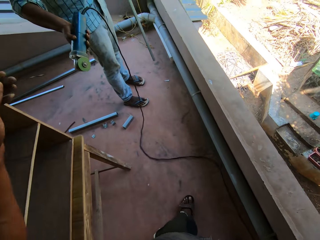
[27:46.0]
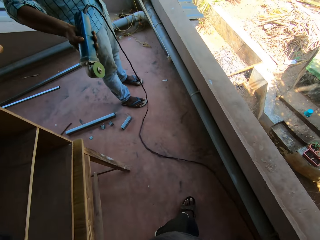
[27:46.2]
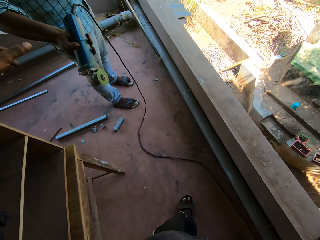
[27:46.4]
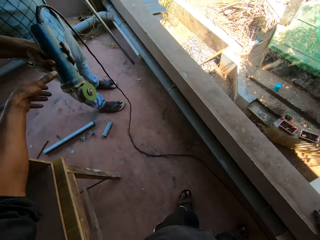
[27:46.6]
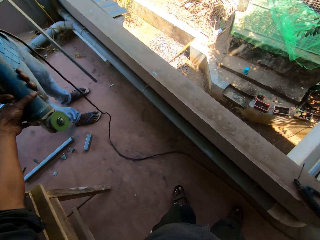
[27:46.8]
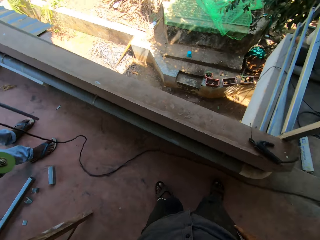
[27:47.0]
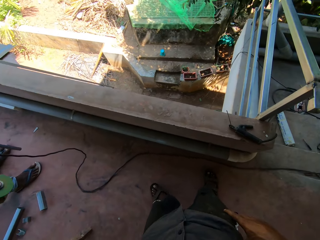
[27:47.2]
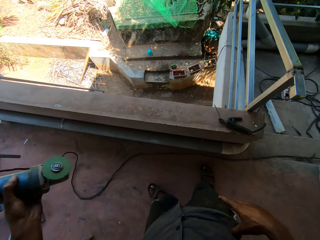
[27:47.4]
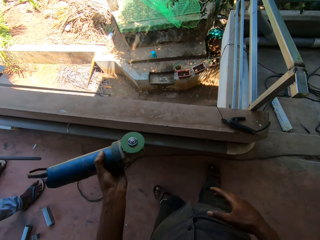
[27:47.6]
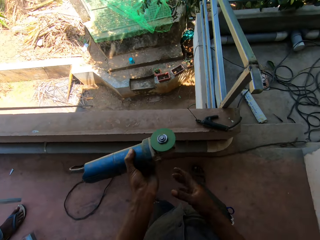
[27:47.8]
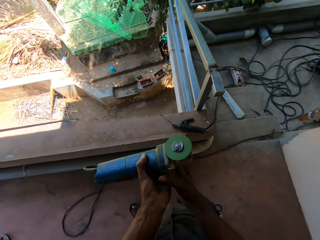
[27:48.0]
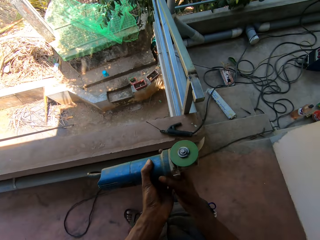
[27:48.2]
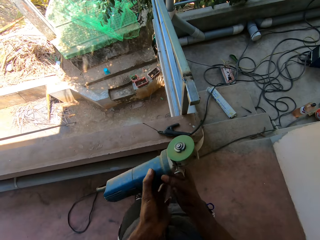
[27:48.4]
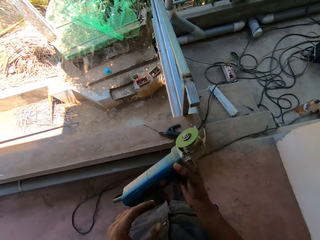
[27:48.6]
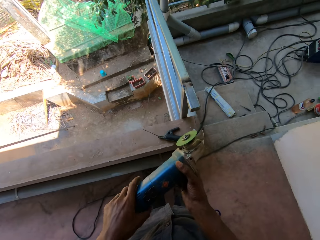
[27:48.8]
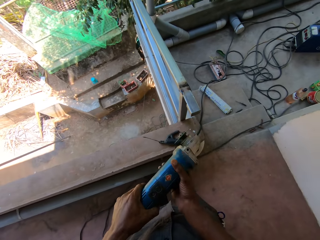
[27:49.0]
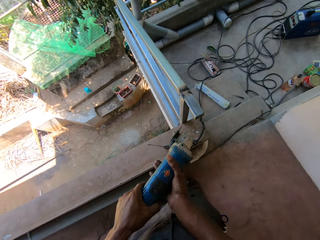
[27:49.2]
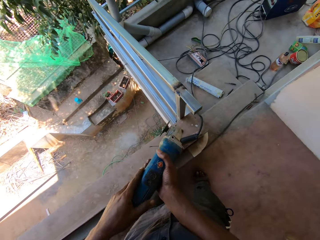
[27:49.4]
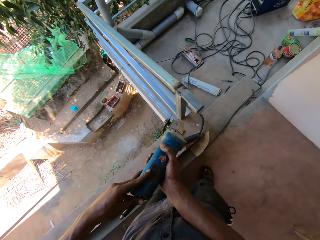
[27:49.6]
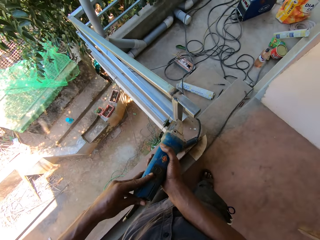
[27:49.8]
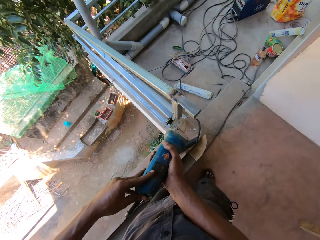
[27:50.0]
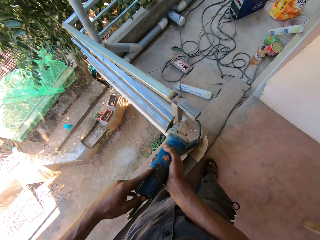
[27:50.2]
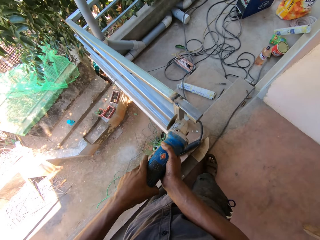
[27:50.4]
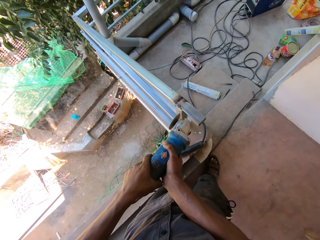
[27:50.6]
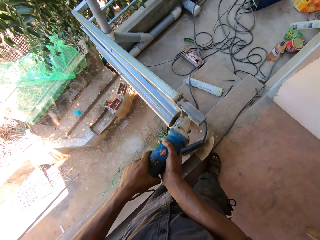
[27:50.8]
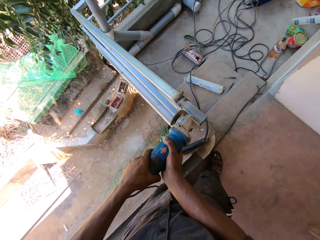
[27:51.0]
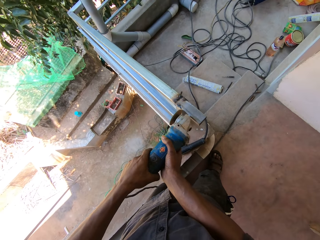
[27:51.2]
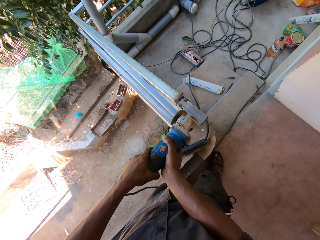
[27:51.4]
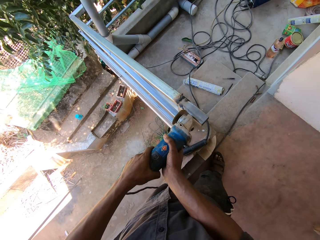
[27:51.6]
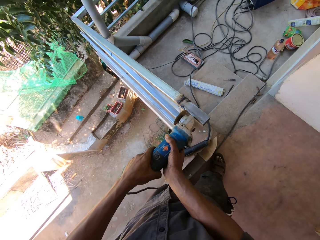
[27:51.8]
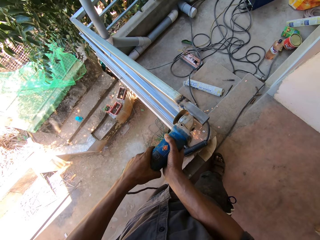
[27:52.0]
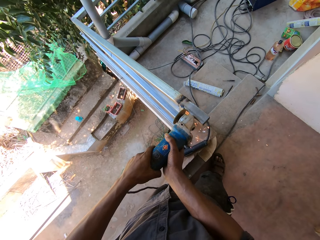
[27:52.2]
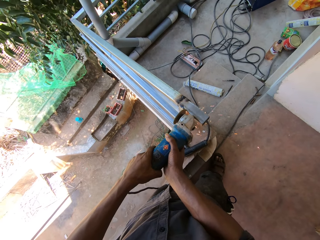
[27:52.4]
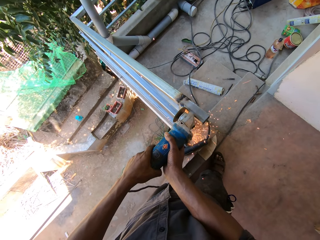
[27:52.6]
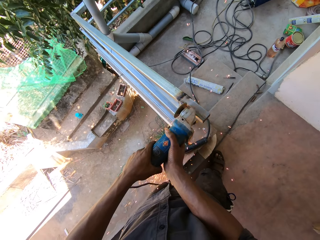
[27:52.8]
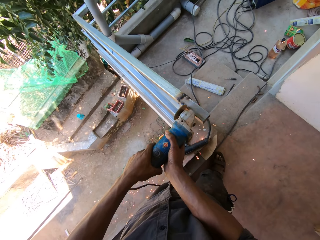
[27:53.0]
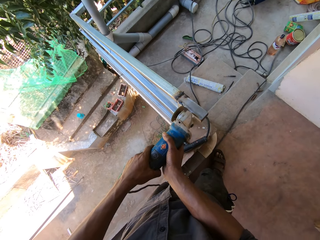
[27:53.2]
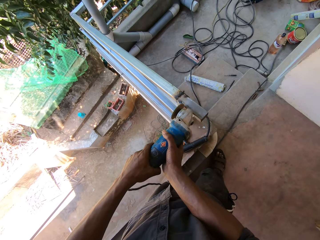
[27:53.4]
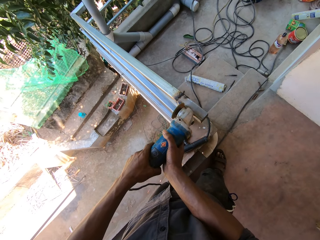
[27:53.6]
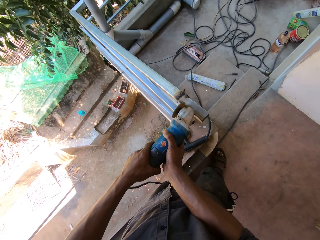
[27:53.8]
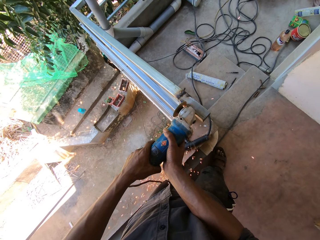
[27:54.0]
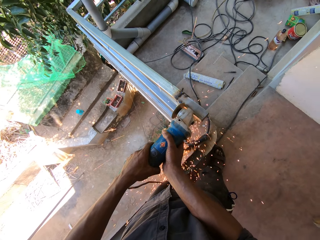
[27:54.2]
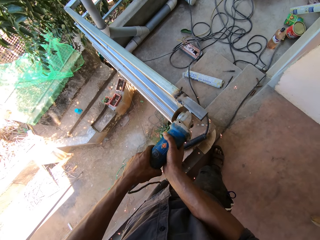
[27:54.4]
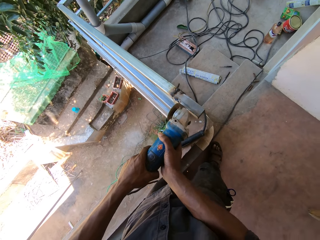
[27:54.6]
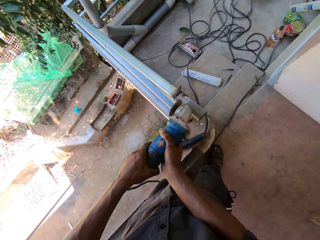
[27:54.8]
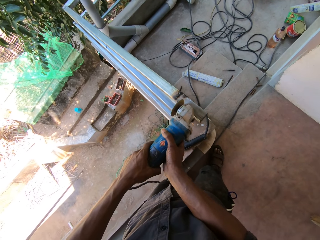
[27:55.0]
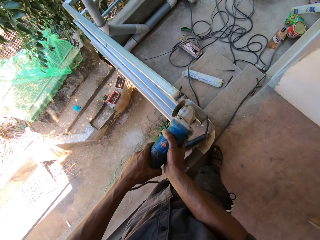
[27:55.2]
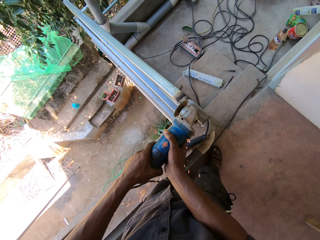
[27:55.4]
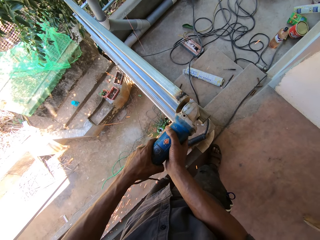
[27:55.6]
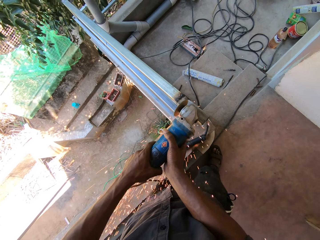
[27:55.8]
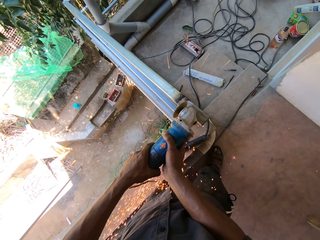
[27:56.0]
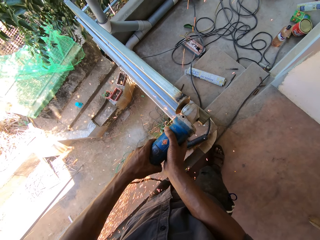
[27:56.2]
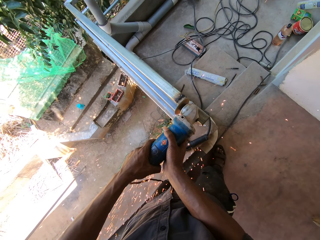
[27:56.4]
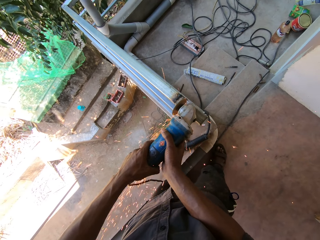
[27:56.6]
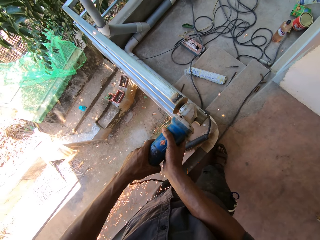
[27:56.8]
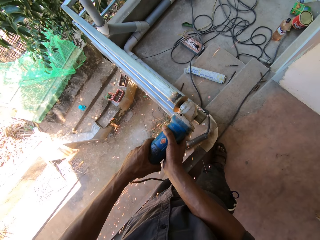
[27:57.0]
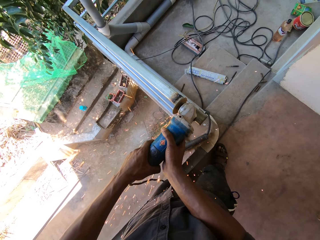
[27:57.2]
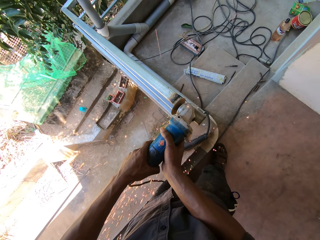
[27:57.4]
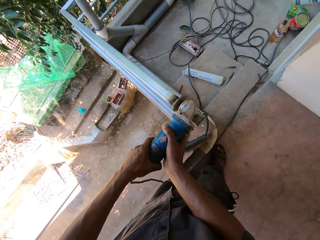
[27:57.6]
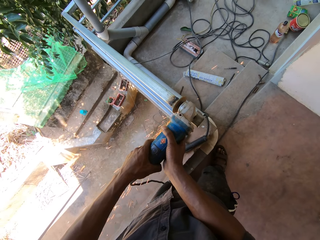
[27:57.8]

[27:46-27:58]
The man passes an angle grinder to the camera wearer with his right hand. The camera wearer passes the angle grinder from his left hand to his right hand. He holds the angle grinder with both hands. He operates the angle grinder with his left hand. He presses the angle grinder knob. He cuts off a piece of iron from the iron bar with the angle grinder in his hands. He grinds a metal.

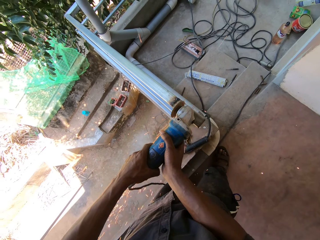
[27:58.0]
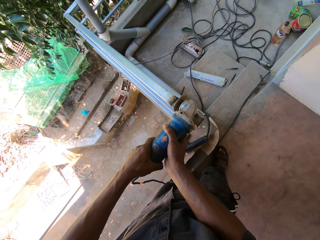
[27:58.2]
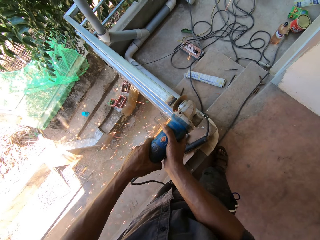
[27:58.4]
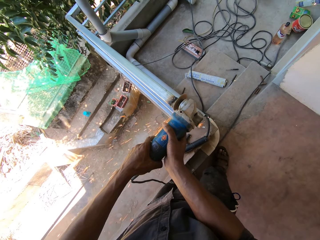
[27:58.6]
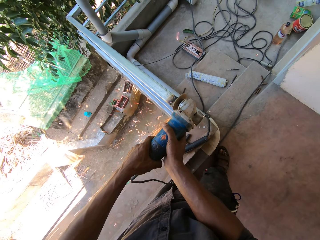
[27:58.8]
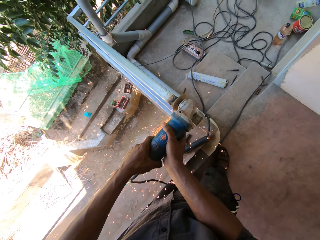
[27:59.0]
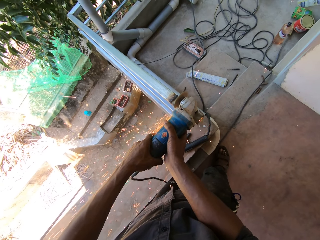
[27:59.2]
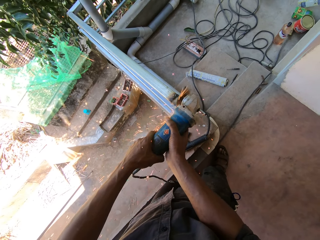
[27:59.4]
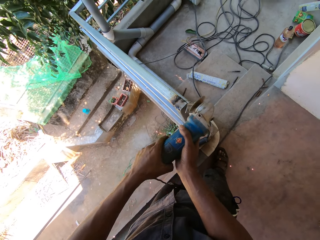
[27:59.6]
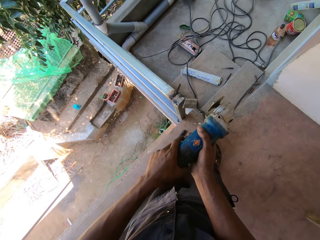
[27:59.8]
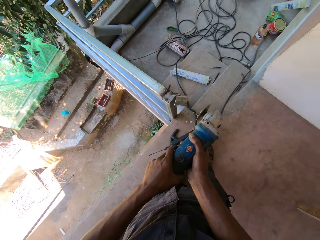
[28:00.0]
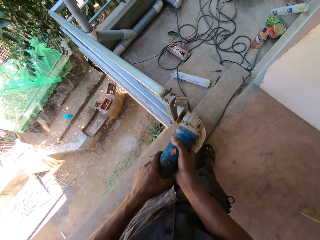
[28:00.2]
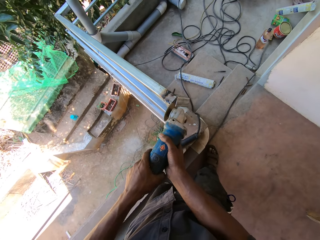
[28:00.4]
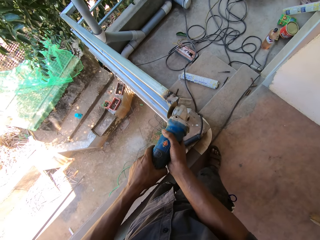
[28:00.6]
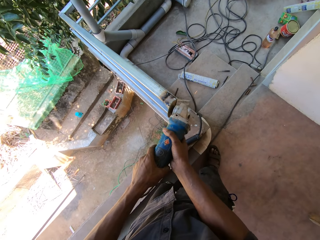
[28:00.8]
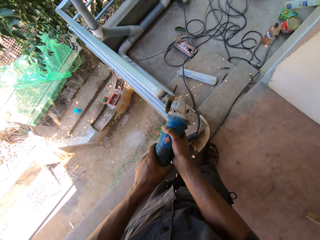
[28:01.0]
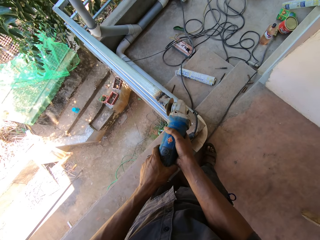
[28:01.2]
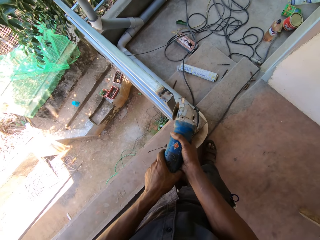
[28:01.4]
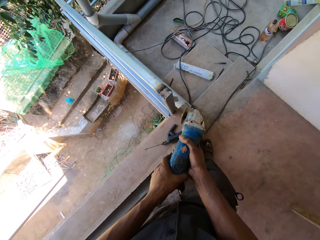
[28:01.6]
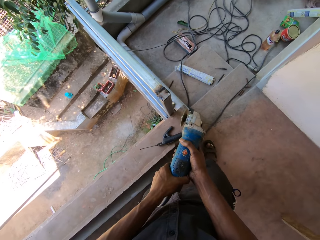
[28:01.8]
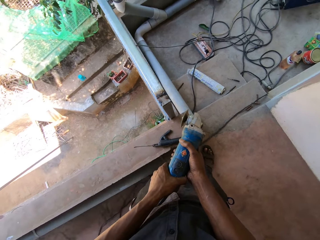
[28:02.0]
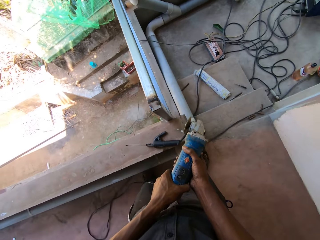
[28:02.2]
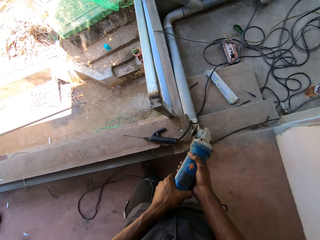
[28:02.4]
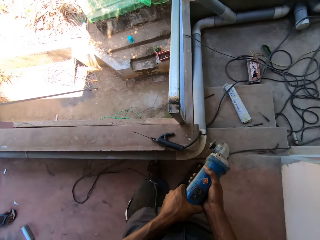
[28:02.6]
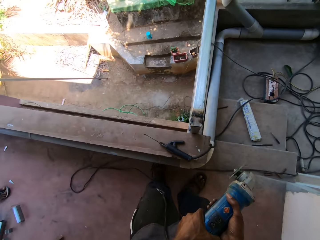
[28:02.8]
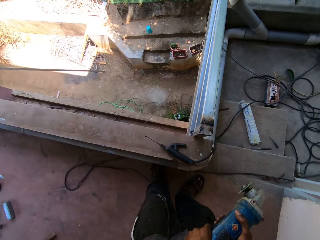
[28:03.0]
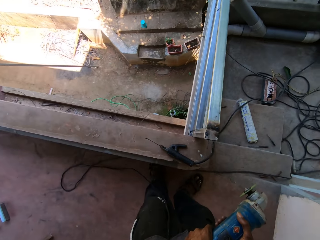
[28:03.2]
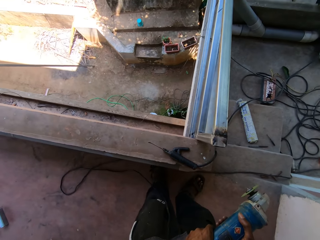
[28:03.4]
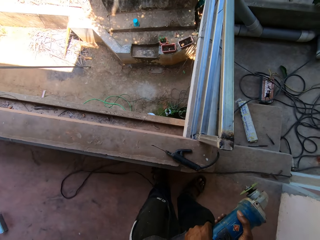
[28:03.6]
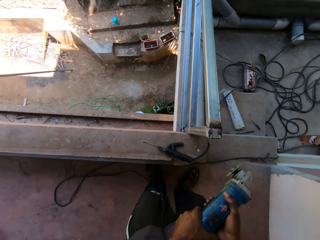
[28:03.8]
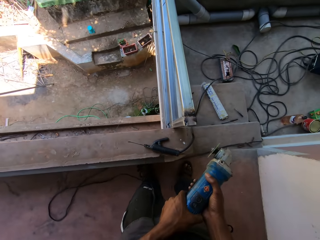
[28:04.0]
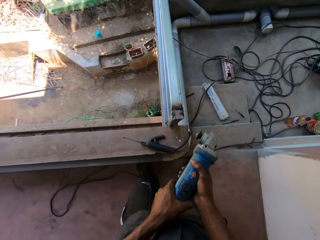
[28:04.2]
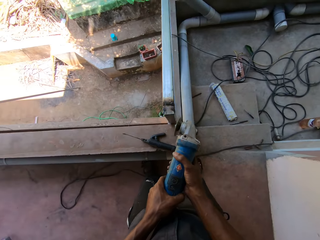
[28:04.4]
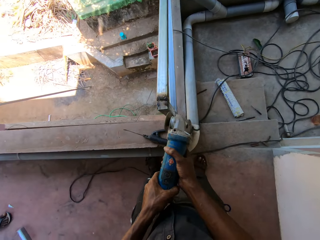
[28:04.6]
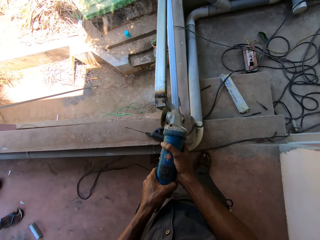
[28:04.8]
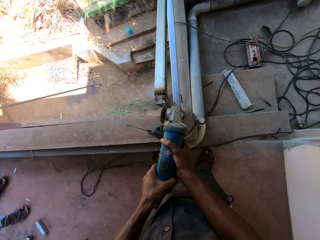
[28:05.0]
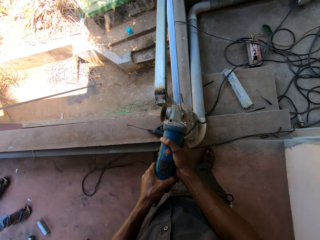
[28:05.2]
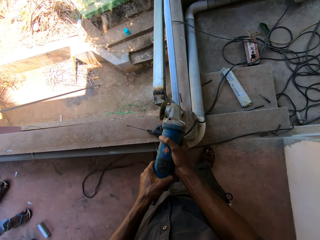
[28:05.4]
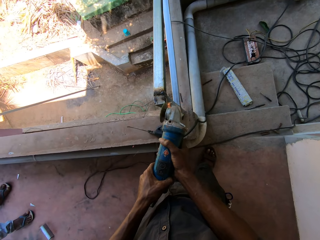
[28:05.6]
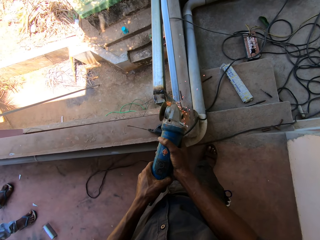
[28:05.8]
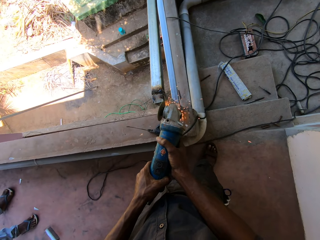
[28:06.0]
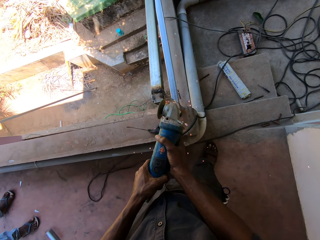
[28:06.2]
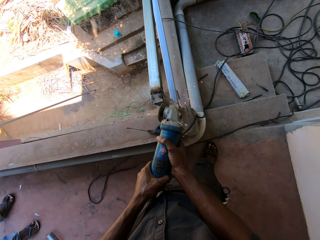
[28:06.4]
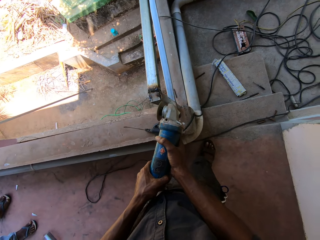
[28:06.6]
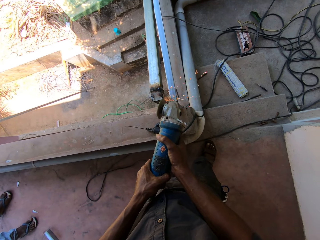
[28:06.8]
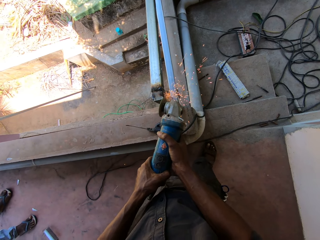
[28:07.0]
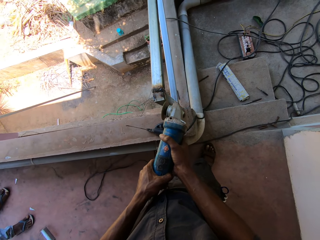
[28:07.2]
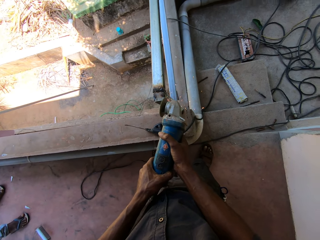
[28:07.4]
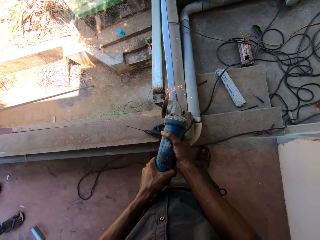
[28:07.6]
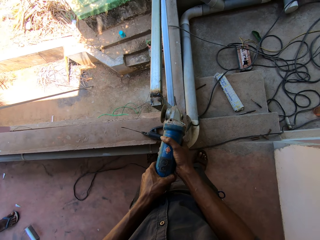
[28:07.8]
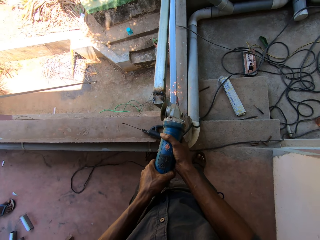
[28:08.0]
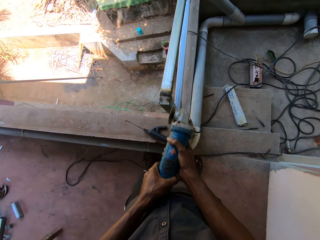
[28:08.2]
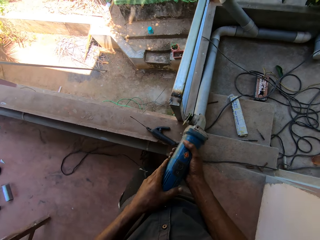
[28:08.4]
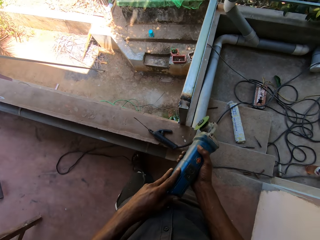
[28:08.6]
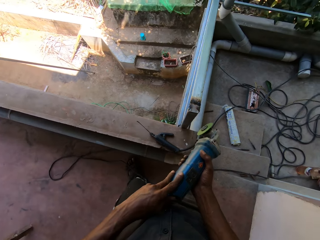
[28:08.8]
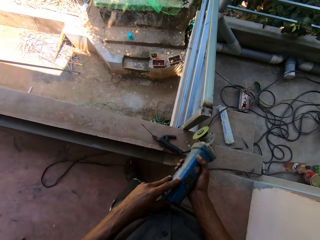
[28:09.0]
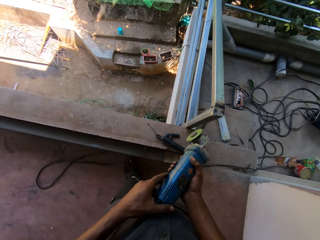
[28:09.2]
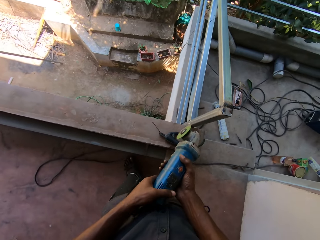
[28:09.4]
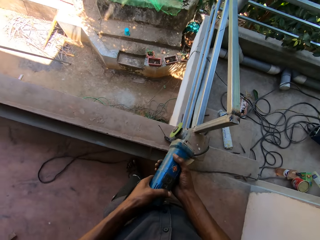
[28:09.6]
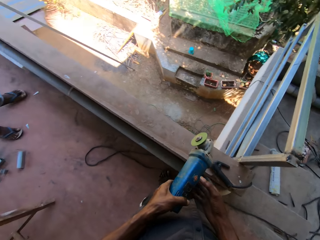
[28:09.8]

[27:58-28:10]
The camera wearer moves legs. They look around. They grind the iron bar with the angle grinder in both hands.
